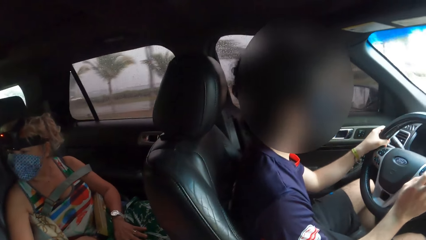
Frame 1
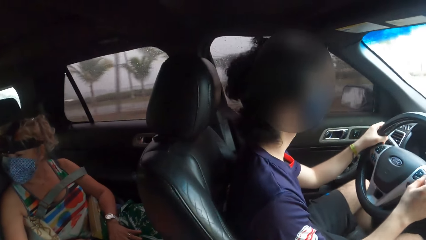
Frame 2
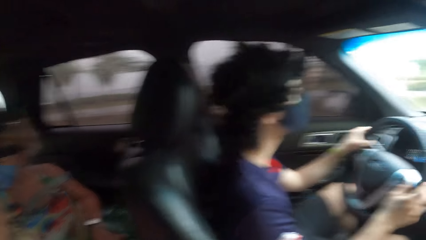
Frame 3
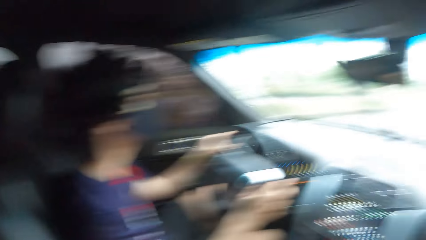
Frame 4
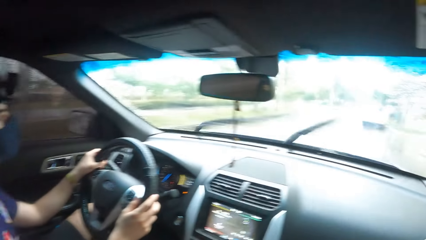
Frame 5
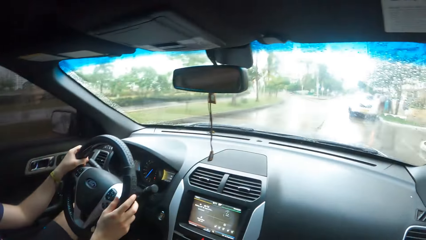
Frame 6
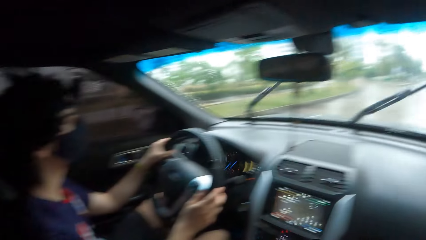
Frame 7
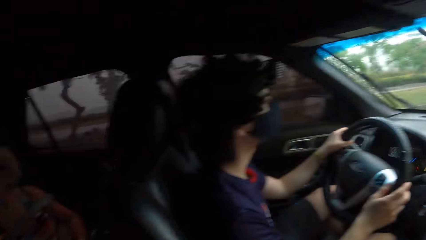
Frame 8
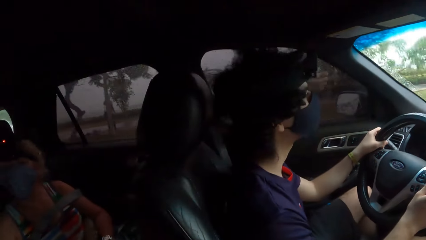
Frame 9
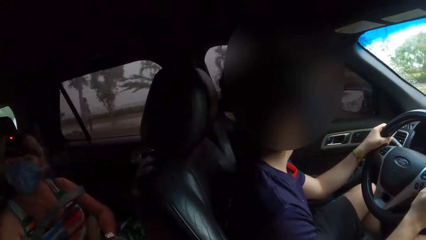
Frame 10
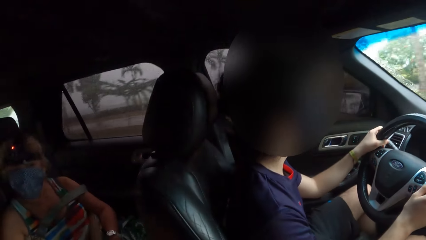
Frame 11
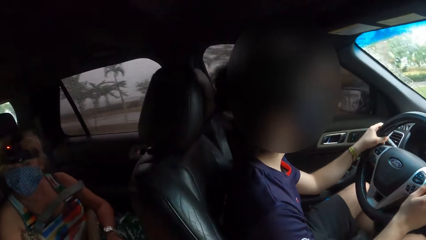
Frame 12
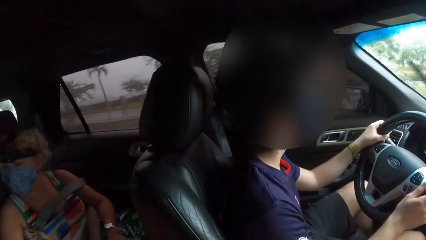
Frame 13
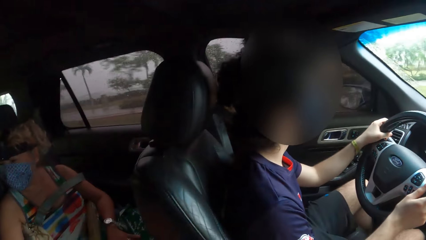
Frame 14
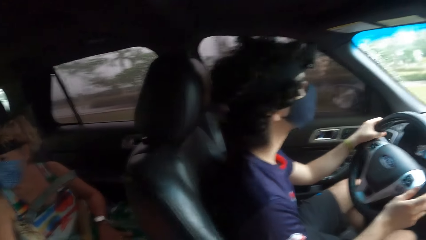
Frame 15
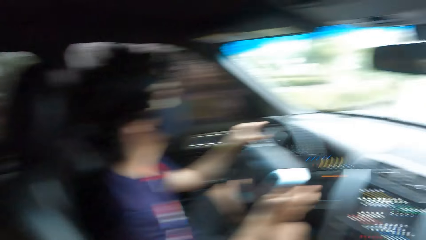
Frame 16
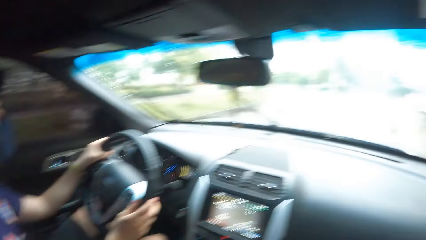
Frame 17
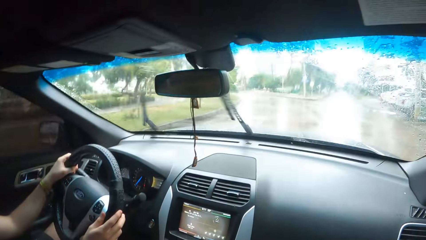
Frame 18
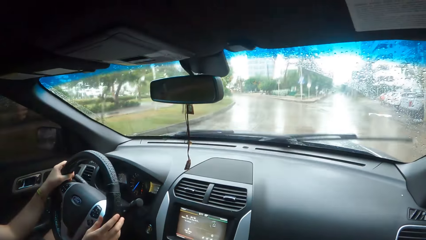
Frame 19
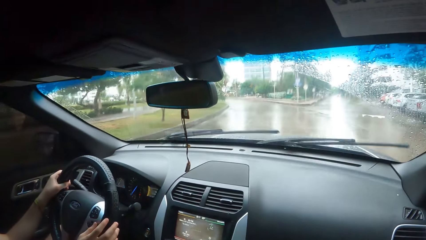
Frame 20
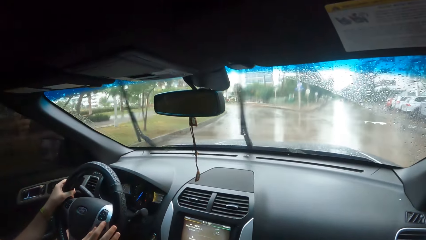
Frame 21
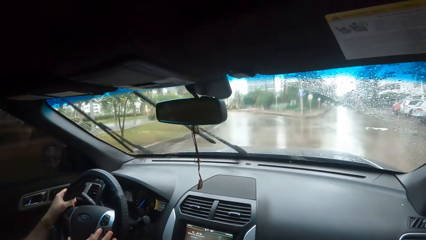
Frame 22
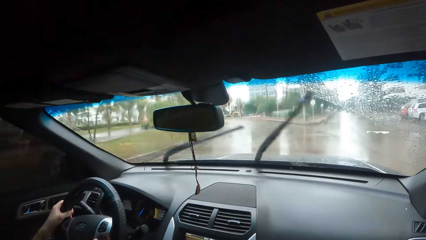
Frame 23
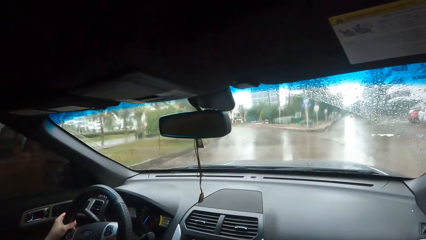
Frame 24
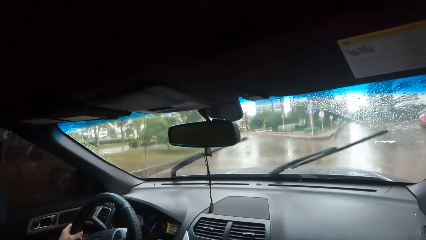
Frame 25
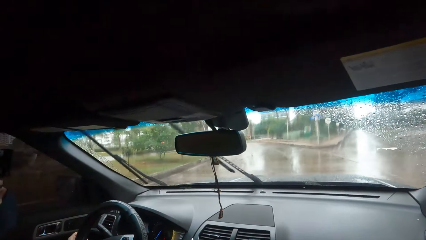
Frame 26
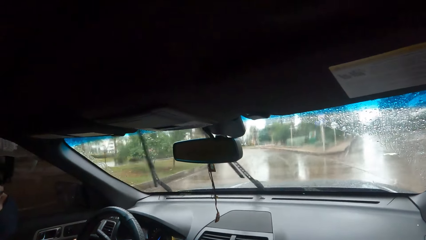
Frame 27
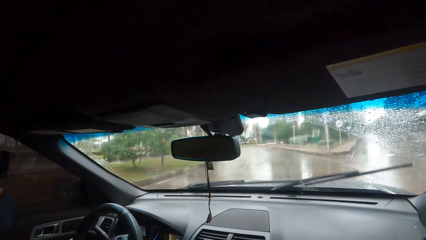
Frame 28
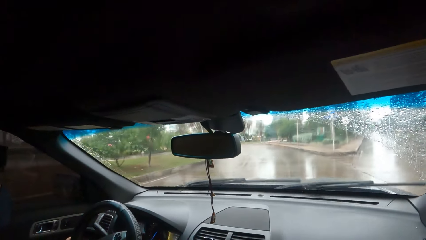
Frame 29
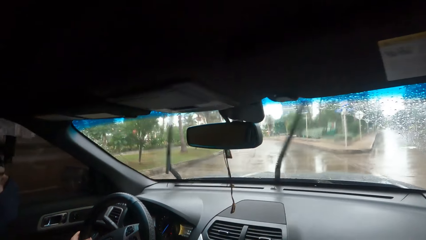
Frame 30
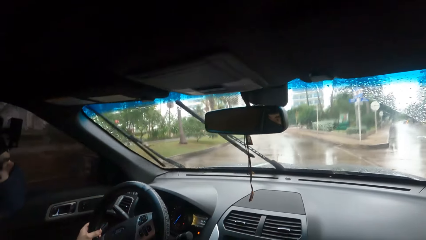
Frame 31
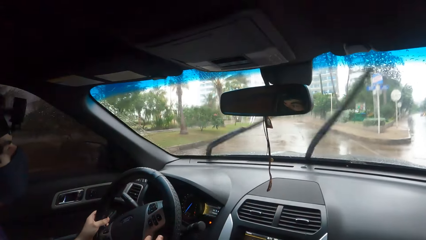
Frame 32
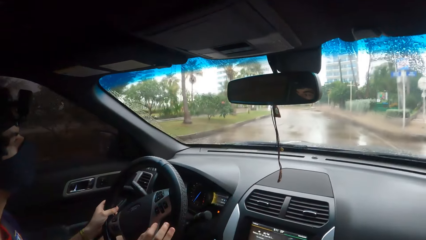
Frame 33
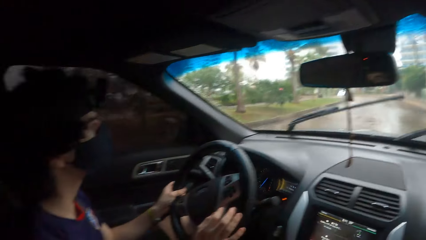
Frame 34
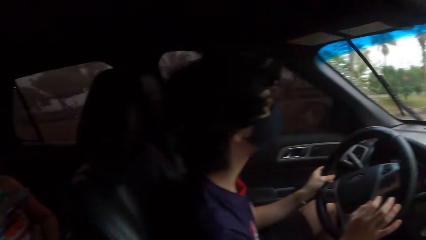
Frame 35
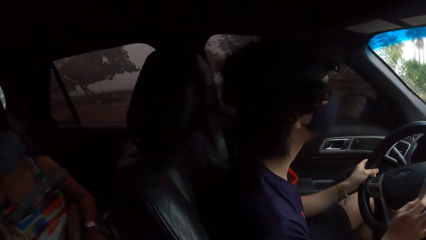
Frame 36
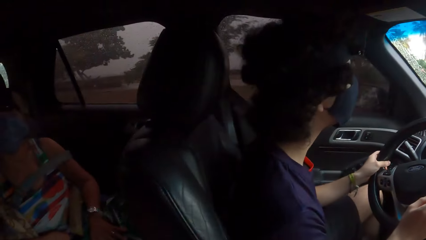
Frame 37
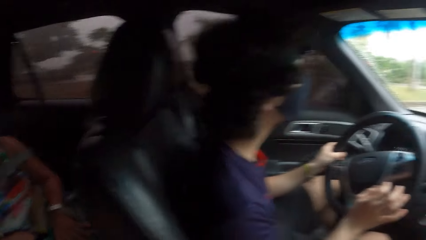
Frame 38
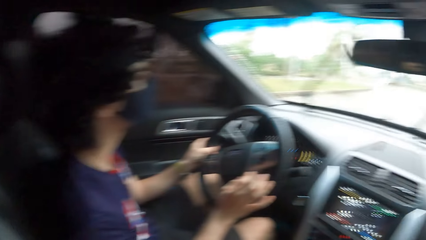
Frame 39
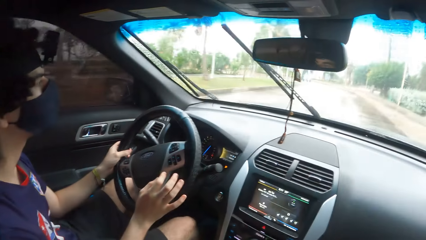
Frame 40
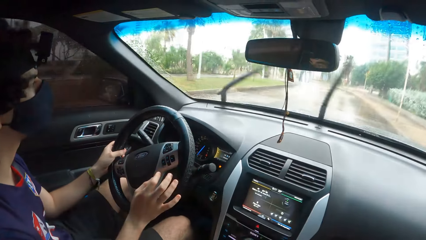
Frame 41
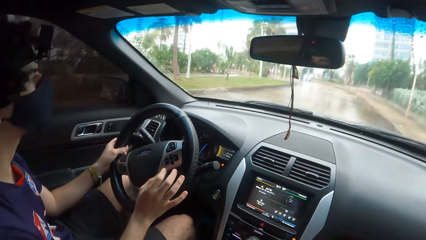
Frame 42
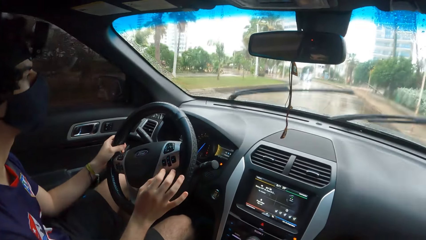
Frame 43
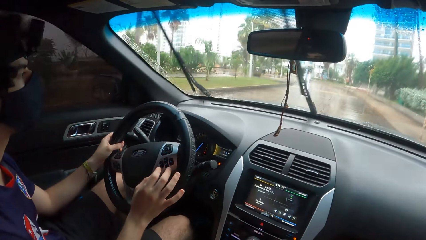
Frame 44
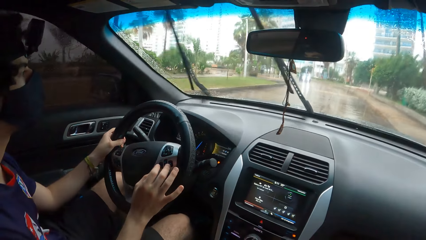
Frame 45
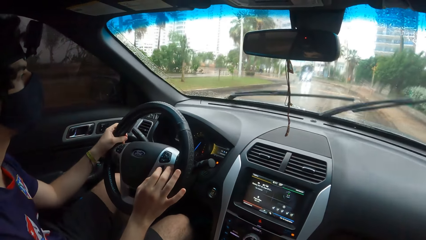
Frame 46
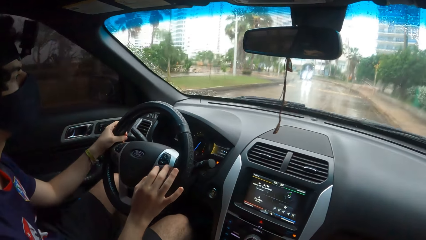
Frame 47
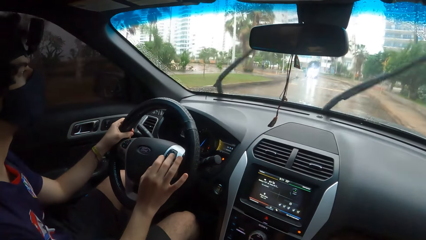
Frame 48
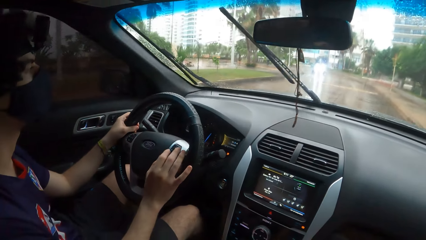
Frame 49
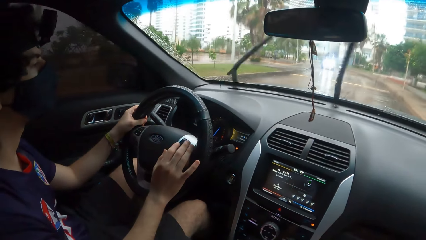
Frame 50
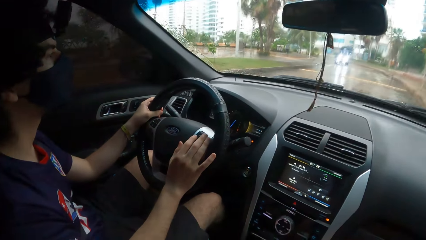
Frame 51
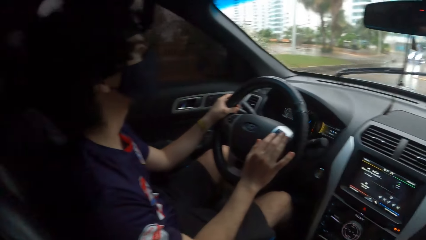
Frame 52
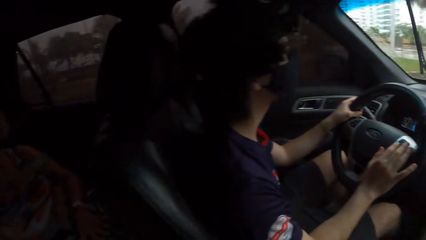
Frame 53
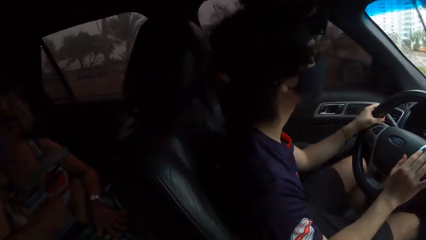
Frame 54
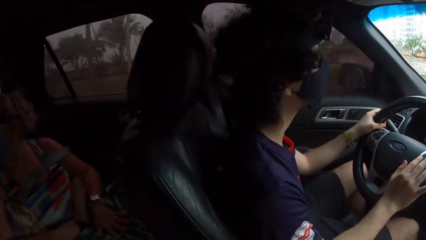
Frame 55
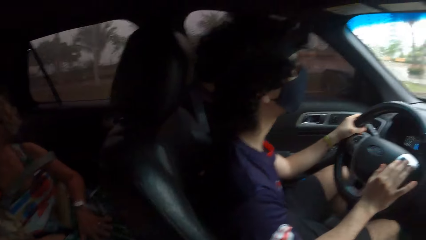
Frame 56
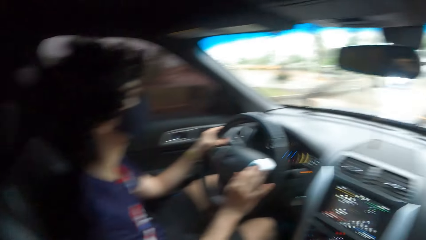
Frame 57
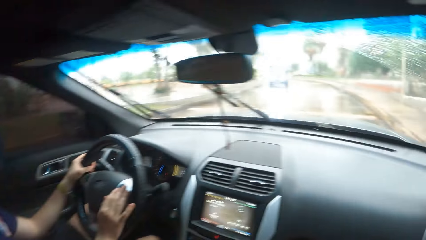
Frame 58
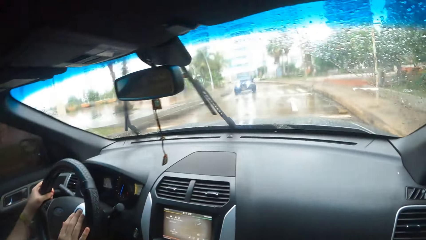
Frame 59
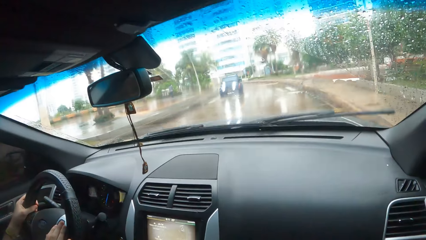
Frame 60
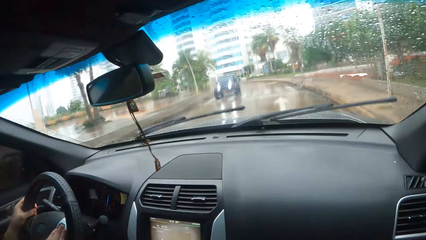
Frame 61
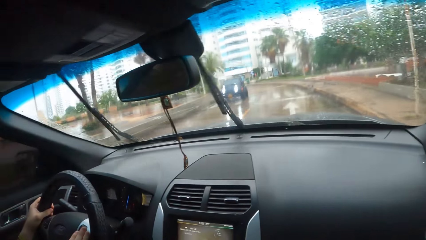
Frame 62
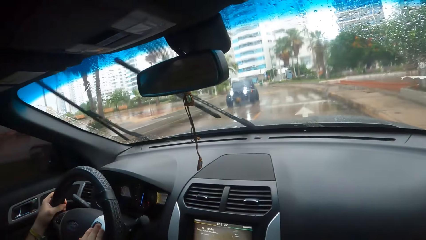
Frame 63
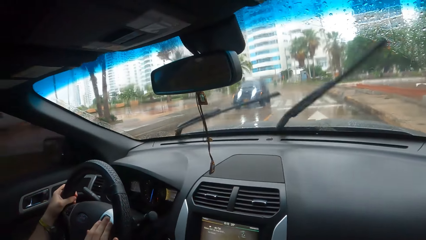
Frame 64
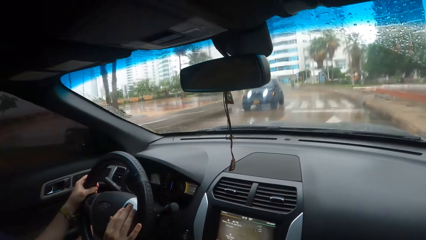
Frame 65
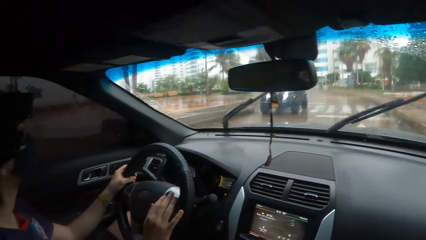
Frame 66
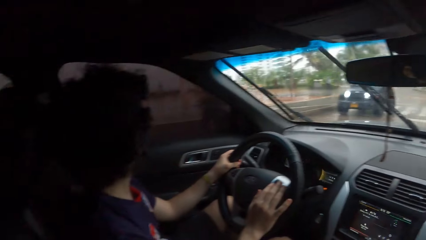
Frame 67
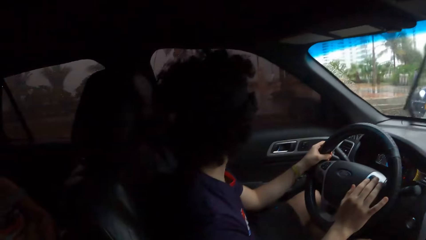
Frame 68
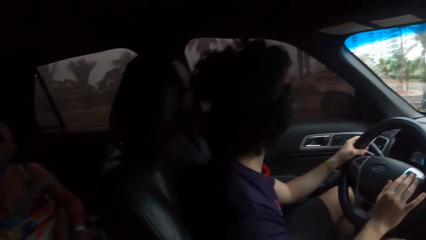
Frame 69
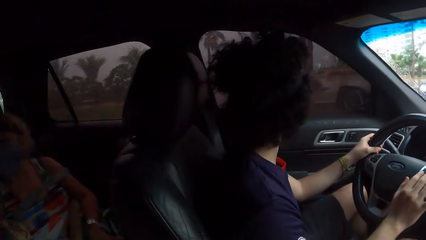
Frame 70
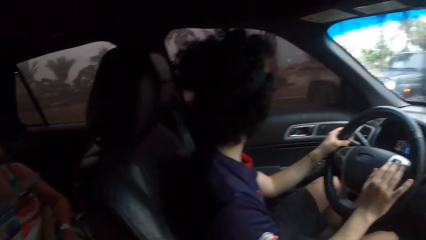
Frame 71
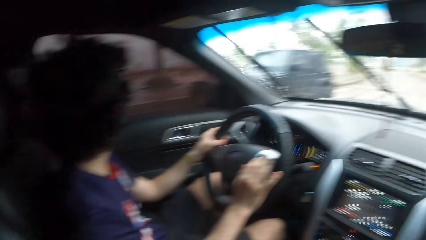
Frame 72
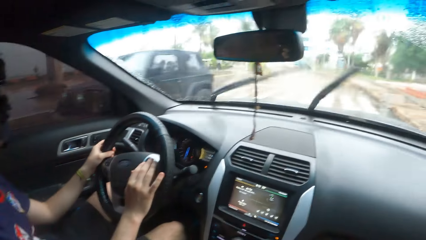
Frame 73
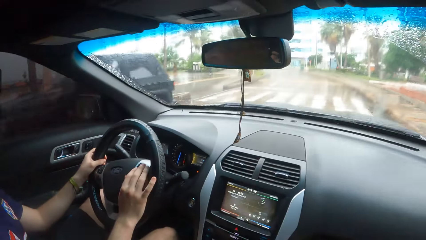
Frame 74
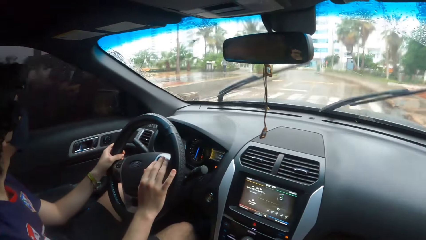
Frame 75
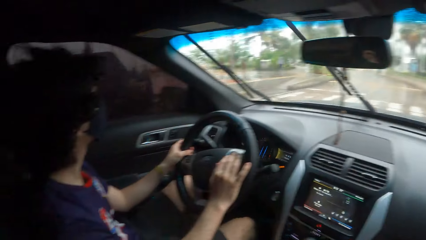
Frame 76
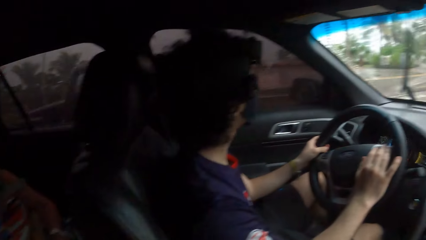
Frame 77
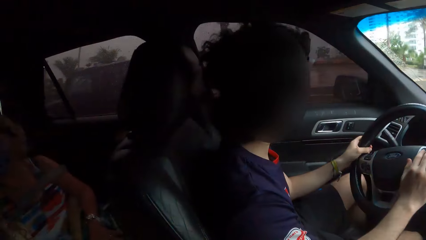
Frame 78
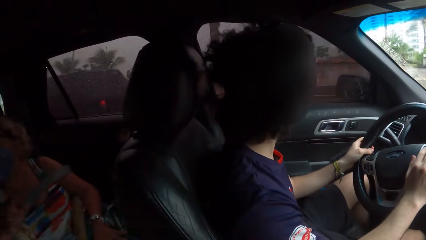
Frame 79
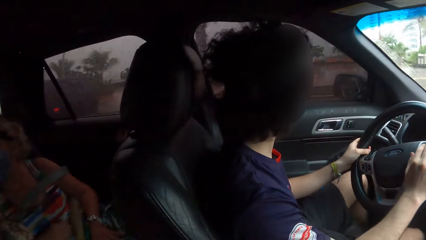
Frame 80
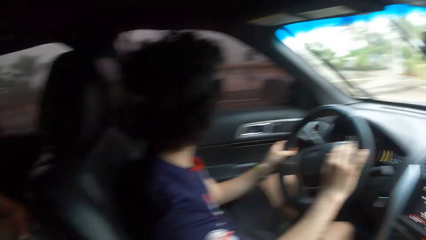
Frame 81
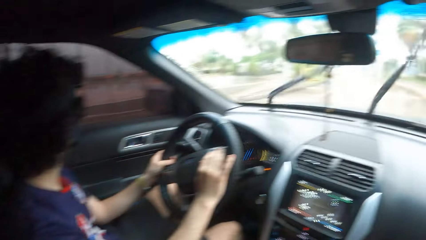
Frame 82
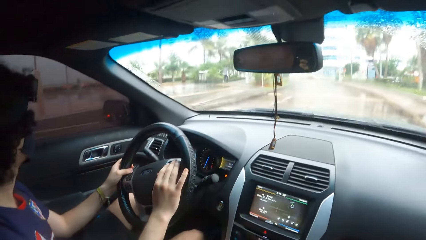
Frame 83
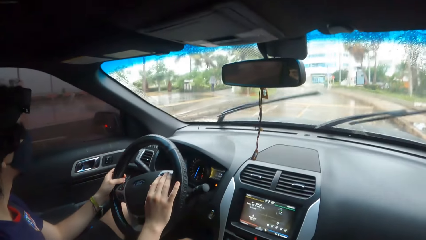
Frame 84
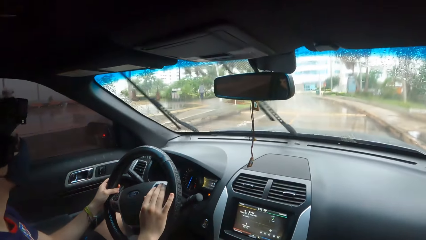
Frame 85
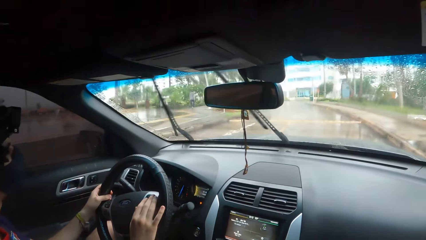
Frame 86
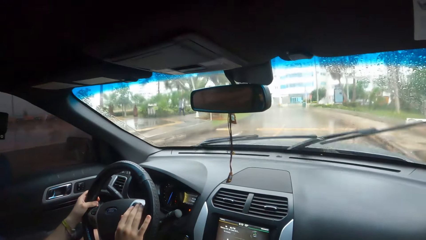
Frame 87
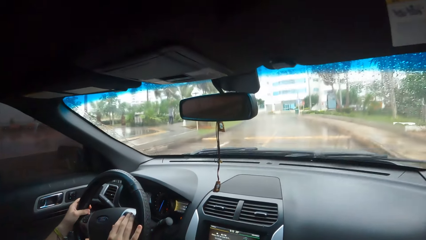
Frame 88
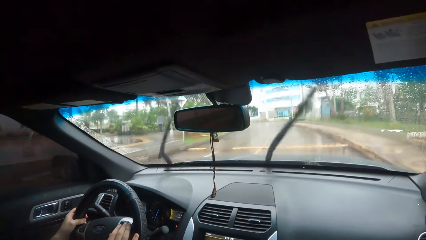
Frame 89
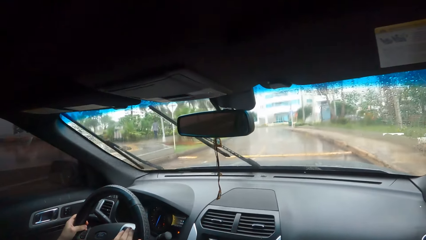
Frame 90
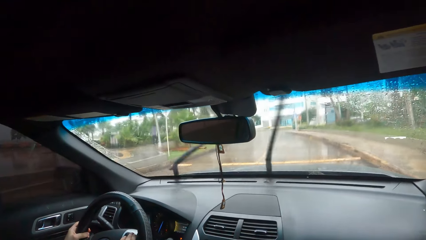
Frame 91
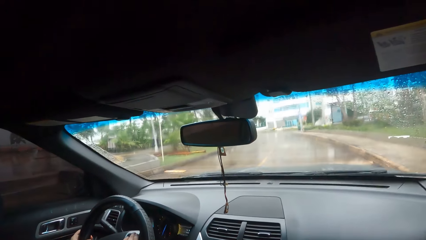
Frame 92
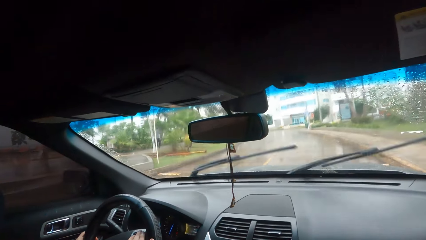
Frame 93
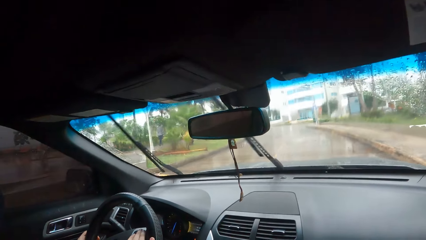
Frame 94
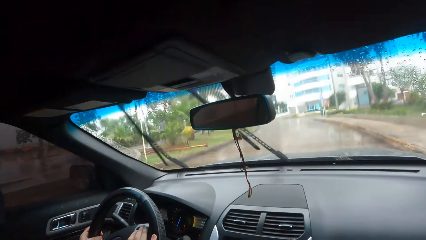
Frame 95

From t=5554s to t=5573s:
The camera wearer looks forward. They look back. They look forward. They look back. They look forward. They look back. They look forward. They look left. They look forward. They look left. They look forward.
